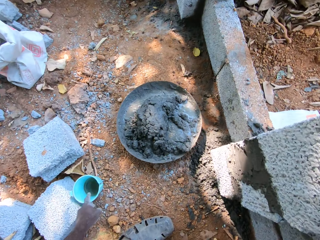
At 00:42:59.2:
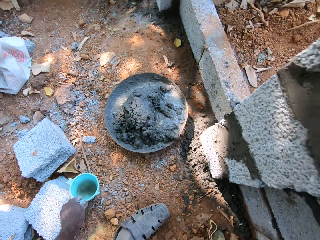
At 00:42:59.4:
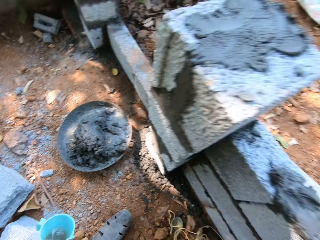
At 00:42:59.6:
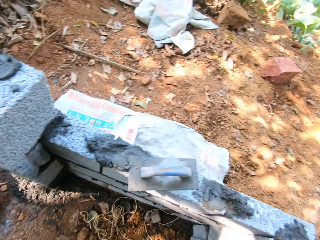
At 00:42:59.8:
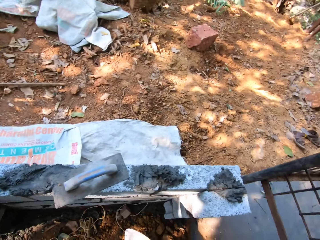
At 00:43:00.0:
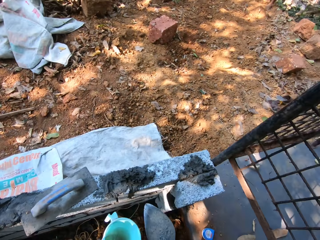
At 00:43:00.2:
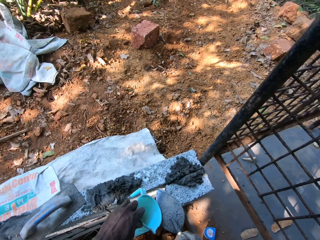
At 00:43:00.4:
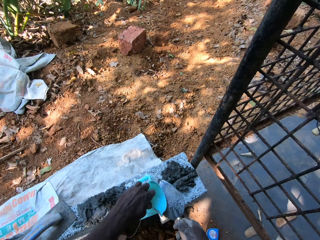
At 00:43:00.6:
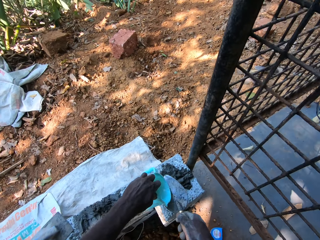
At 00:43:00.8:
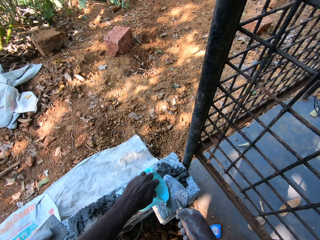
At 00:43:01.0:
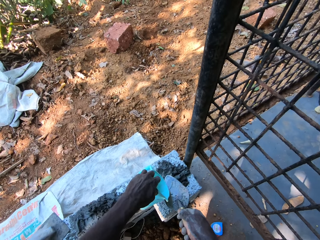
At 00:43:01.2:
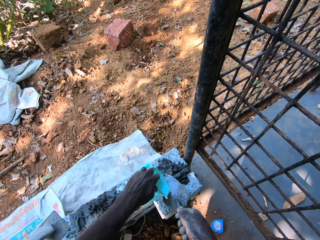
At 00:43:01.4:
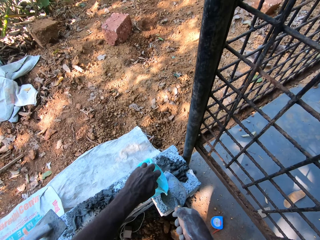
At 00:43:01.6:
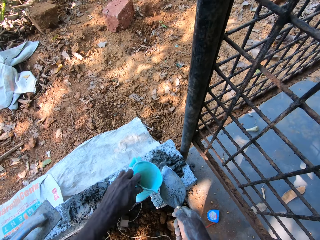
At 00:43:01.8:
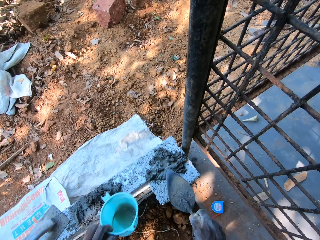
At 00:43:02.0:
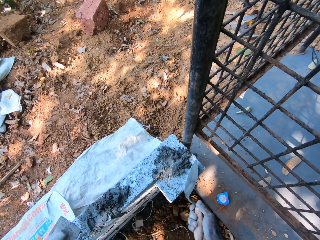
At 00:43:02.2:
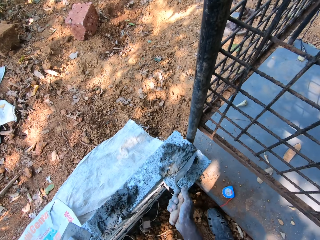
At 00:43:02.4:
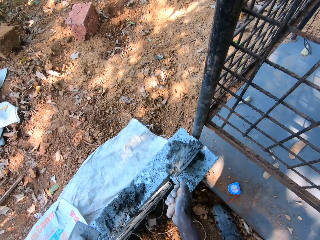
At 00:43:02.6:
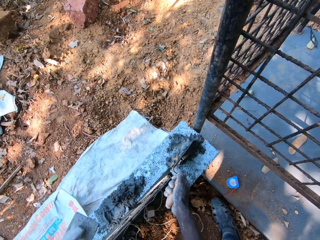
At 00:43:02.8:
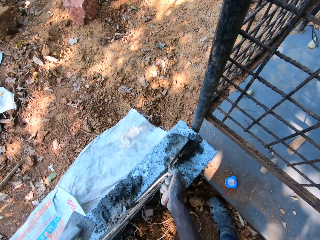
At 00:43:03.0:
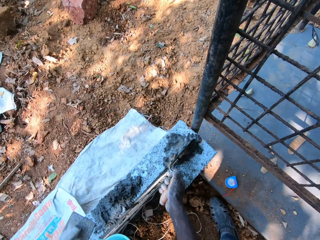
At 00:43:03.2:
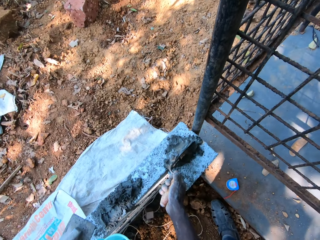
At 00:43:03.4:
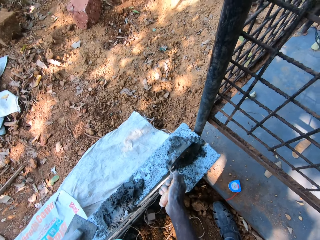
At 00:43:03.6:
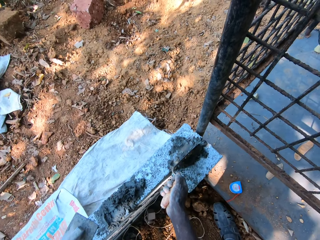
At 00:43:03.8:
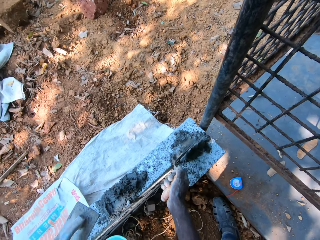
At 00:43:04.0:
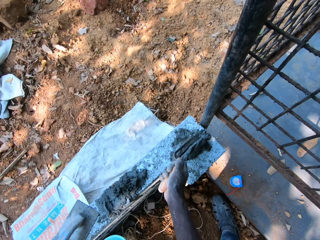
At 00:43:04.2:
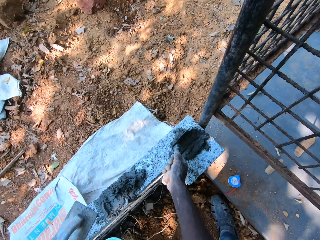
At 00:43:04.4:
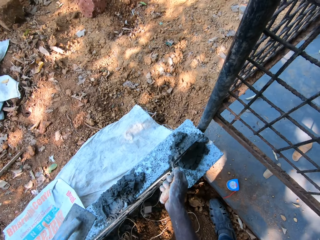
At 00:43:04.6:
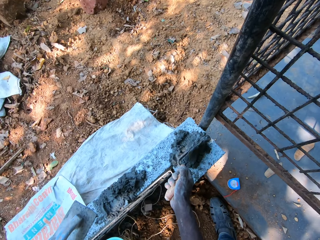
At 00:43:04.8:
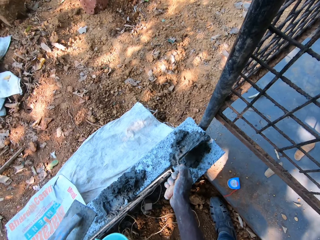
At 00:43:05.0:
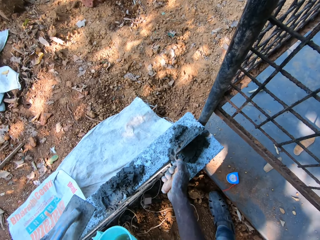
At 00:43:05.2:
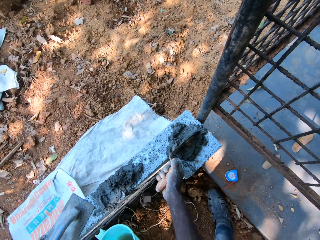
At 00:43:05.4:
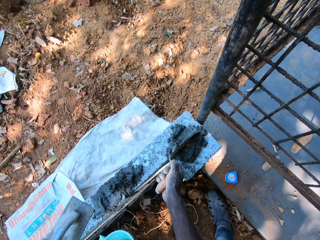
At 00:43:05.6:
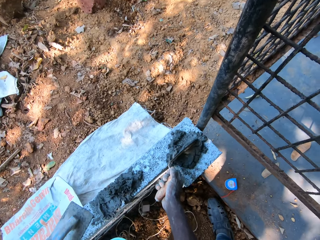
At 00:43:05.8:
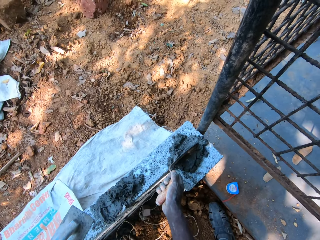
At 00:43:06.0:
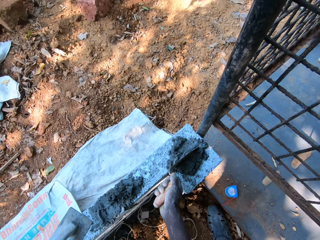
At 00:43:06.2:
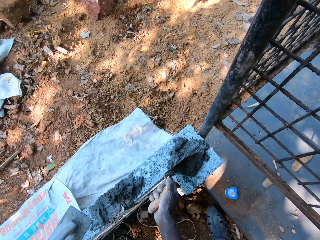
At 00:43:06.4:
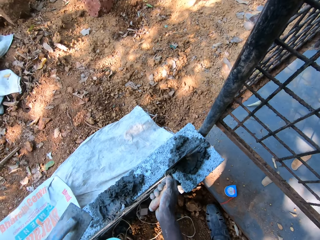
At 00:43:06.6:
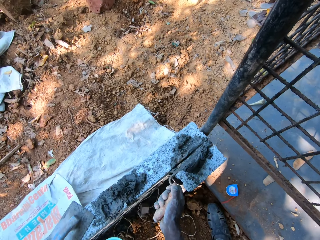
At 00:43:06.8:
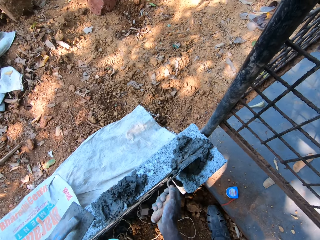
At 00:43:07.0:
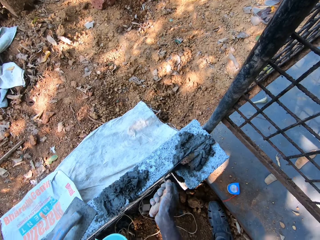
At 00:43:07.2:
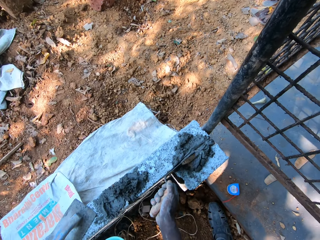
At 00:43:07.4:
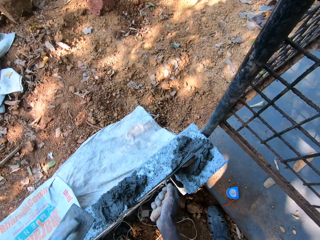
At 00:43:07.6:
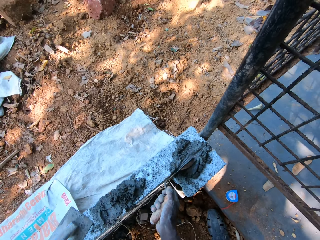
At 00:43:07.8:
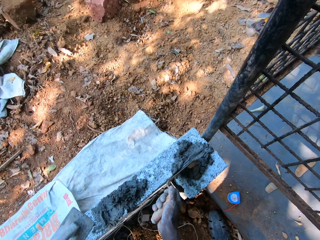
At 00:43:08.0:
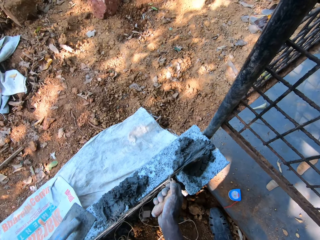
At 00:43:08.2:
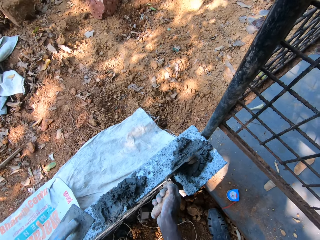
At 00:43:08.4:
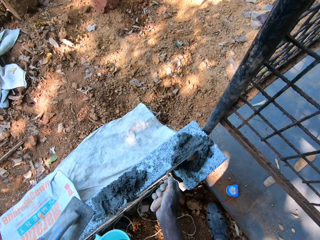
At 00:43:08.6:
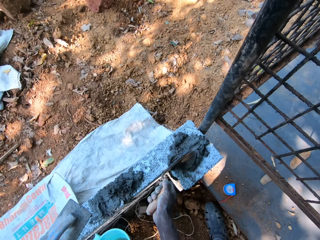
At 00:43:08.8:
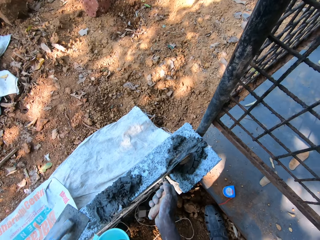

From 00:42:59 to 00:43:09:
The camera wearer picks up the cup from the ground with his left hand. He looks around. He pours the water in the cup in his left hand on the cement mortar on the hand trowel. He cuts the cement mortar on the wall with the hand trowel in his right hand. He mixes the mortar with water on a brick with the trowel.

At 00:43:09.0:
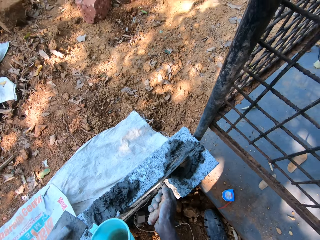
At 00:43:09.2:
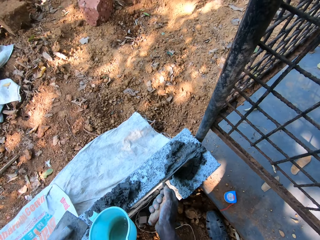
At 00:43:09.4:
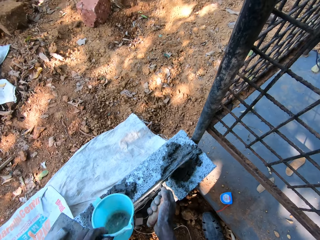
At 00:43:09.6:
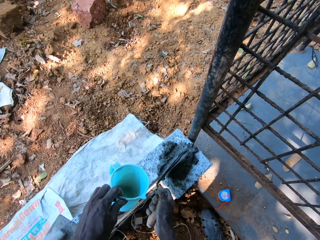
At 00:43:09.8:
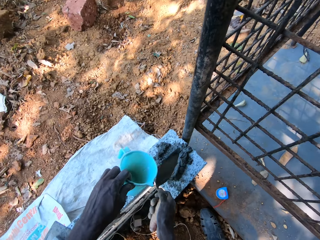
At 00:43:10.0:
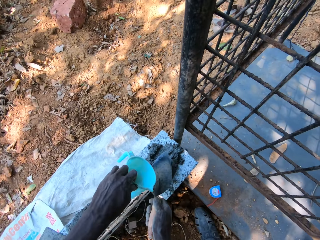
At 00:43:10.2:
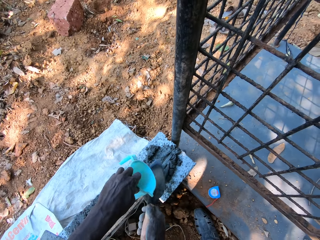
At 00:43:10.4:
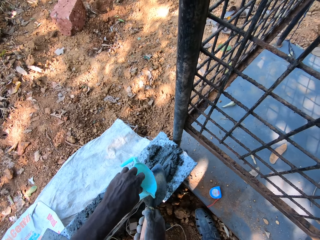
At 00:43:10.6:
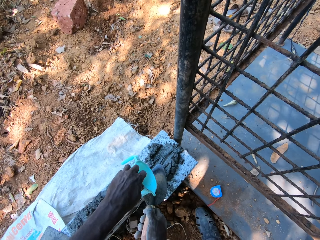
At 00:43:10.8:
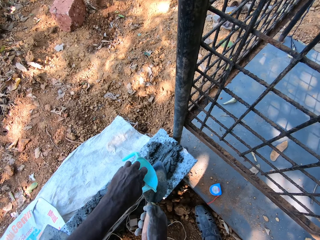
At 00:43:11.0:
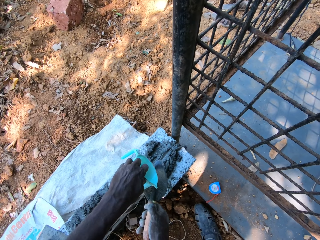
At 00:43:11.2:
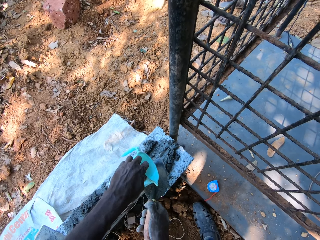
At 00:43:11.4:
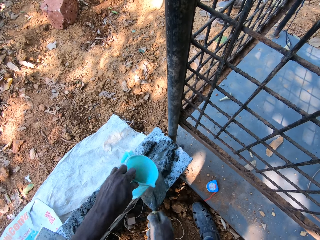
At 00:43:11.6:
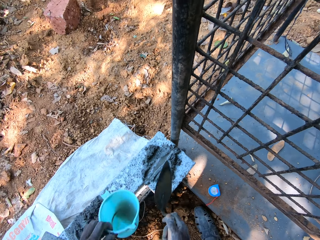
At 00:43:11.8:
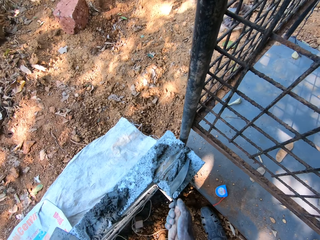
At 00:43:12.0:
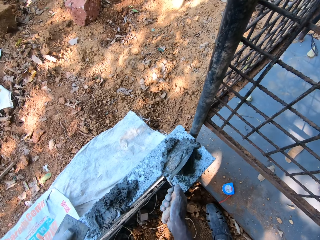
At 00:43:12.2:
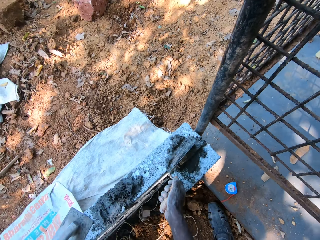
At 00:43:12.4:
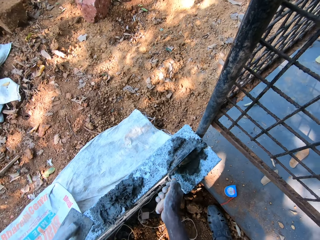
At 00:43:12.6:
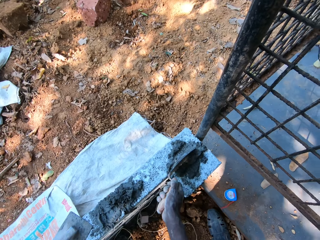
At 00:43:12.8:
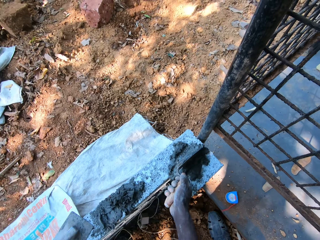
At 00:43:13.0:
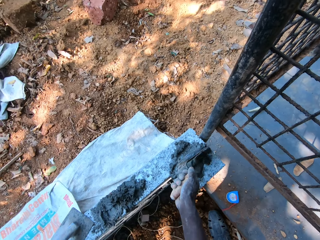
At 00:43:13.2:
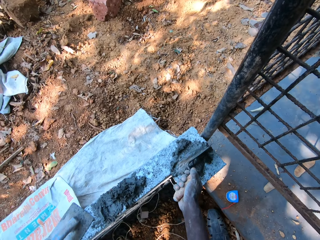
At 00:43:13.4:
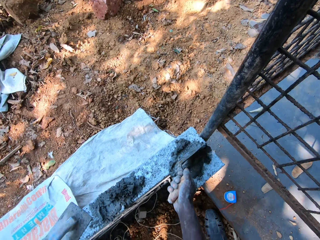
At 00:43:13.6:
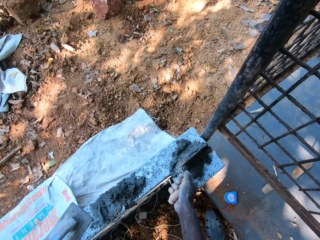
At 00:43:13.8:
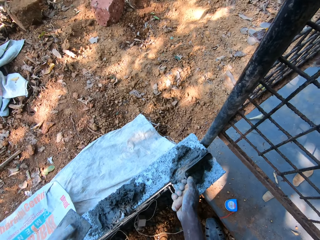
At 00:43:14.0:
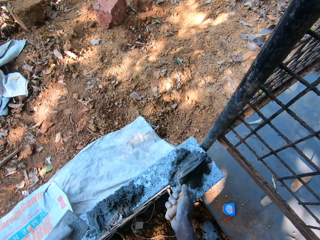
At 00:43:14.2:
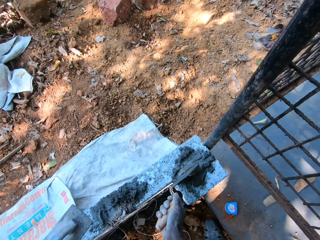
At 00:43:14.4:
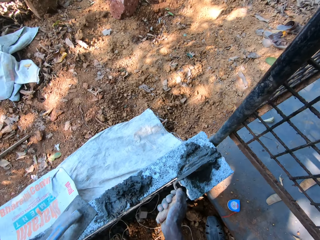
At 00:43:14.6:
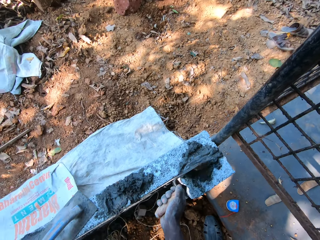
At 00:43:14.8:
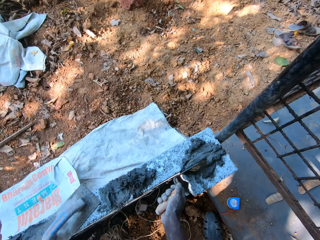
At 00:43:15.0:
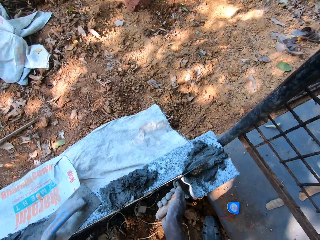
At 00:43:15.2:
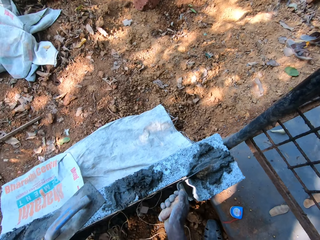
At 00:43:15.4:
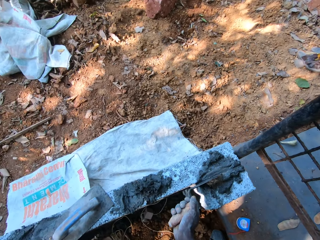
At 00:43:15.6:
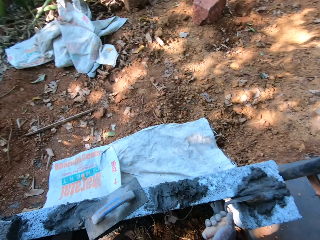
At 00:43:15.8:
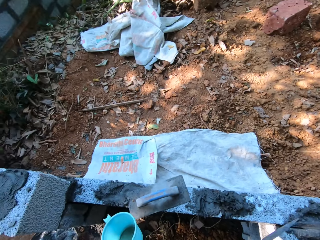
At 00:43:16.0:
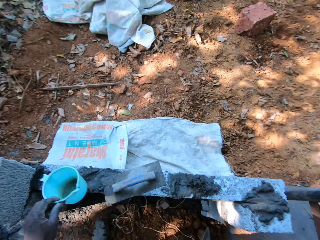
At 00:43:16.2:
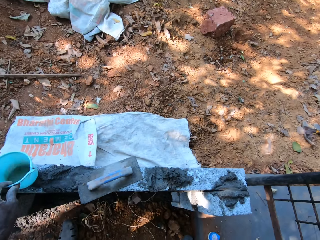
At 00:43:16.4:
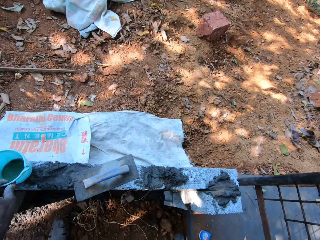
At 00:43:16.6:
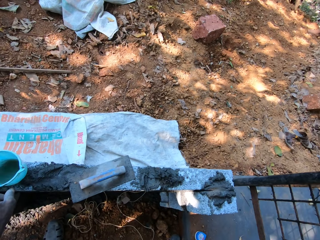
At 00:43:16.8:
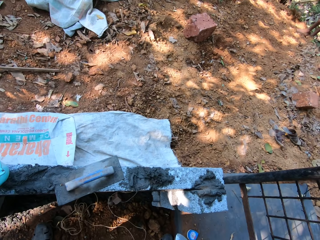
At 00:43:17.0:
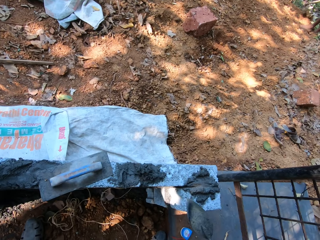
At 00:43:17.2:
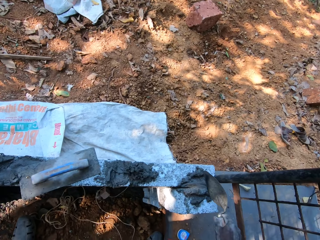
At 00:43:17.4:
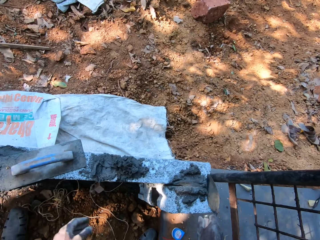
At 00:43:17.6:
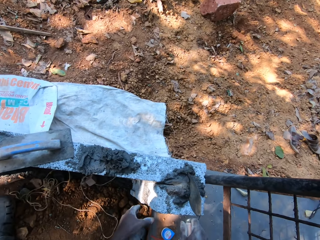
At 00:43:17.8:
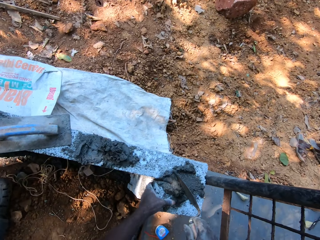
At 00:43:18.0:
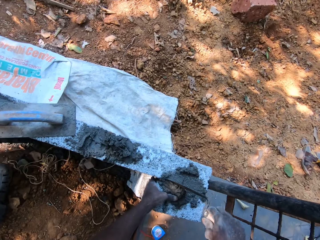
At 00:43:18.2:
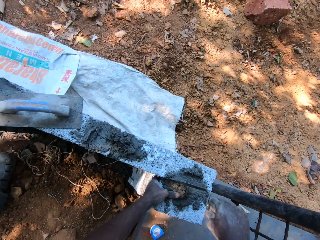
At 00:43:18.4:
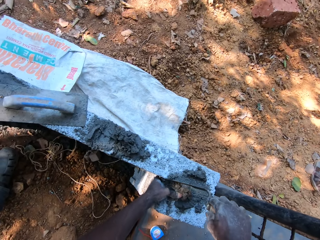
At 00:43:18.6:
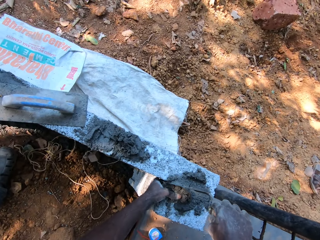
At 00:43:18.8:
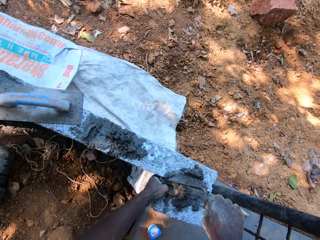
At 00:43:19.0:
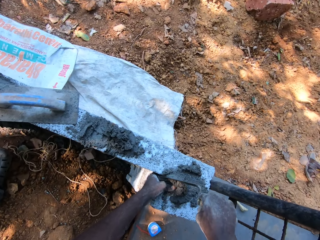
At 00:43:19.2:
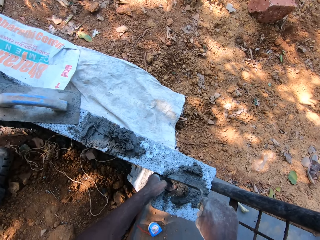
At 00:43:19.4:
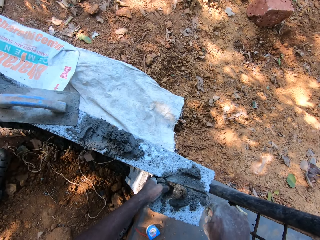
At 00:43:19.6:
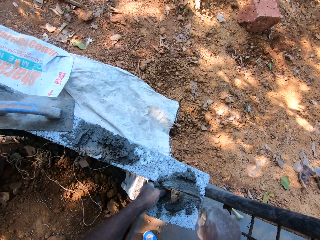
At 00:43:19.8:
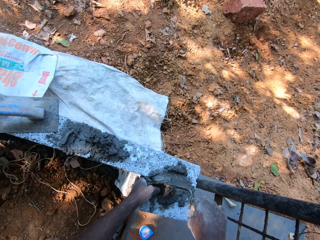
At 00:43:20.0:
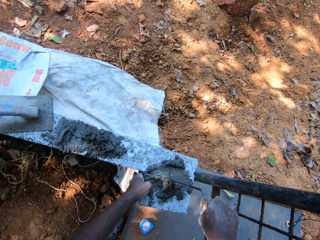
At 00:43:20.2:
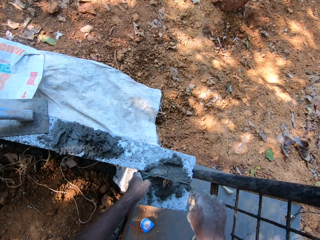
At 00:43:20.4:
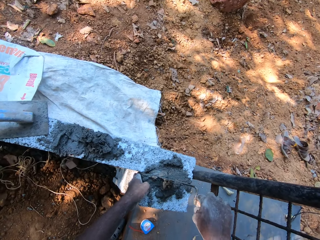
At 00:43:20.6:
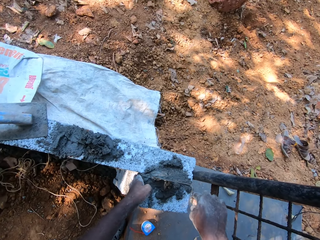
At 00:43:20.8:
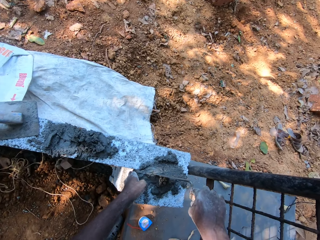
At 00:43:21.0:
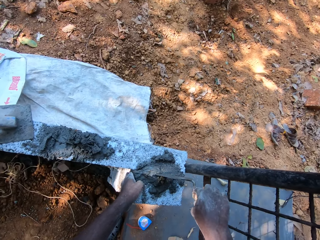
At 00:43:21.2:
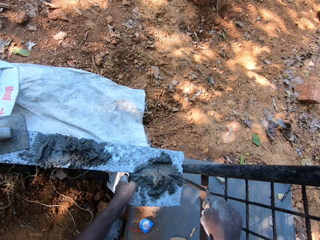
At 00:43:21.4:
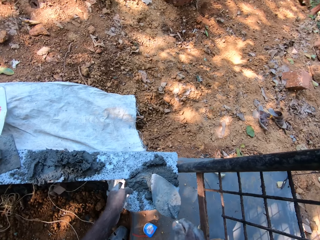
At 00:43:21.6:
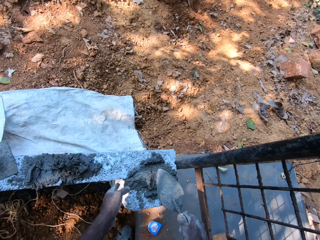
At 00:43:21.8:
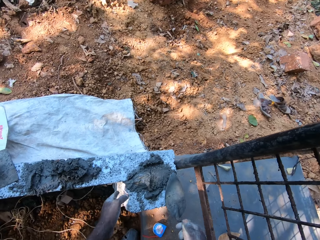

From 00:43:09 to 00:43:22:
The camera wearer pours the water in the cup in his left hand on the cement mortar on the hand trowel. He mixes the mortar with water on a brick with the trowel. He cuts the cement mortar on the wall with the hand trowel in his right hand. He looks around. He drops the cup in his left hand on the wall. He mixes the cement mortar on the wall with the hand trowel in his right hand. He applies the mortar on a concrete brick with the trowel. He cuts the cement mortar on the wall with the hand trowel in his right hand.
